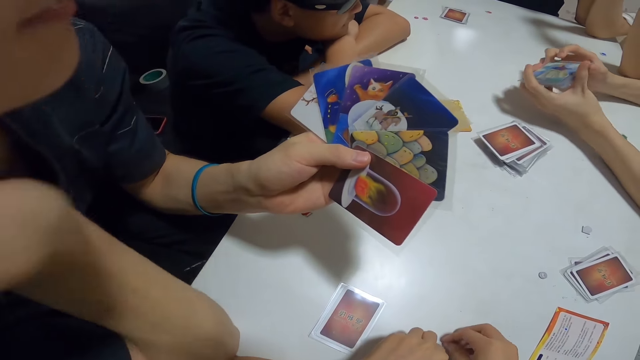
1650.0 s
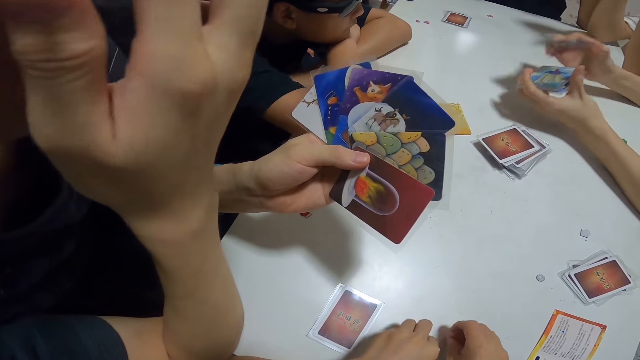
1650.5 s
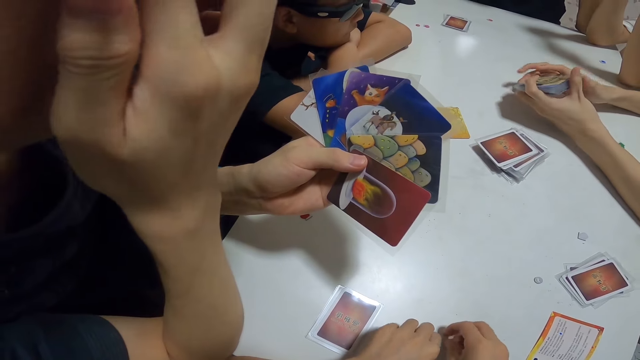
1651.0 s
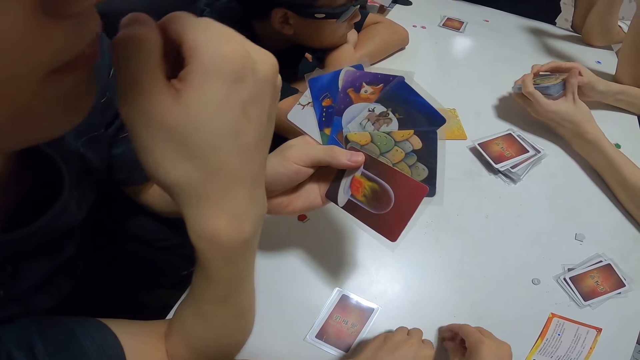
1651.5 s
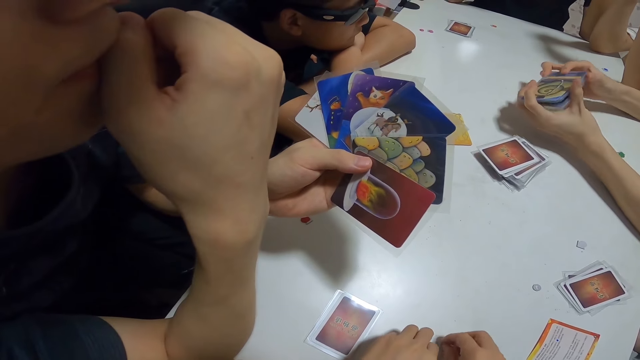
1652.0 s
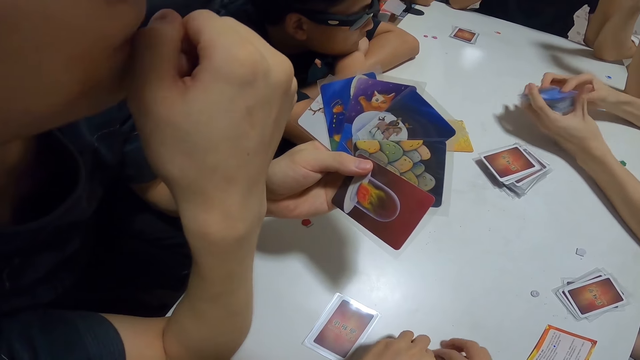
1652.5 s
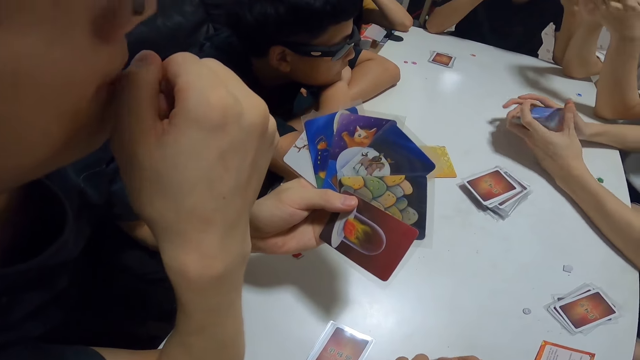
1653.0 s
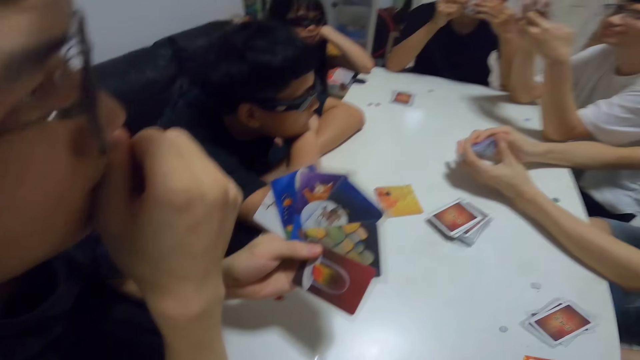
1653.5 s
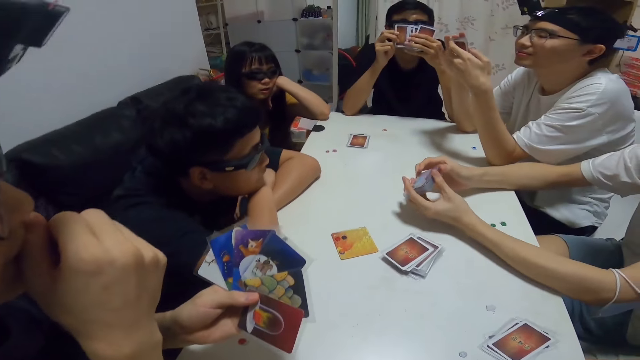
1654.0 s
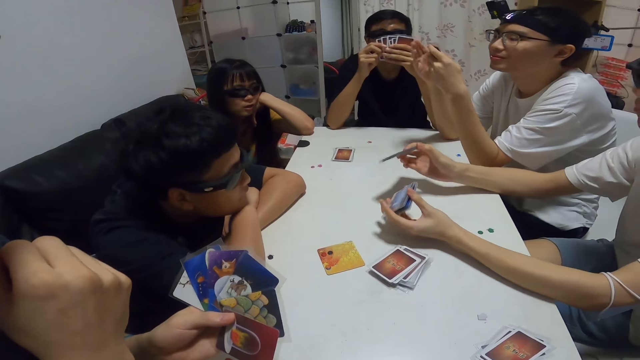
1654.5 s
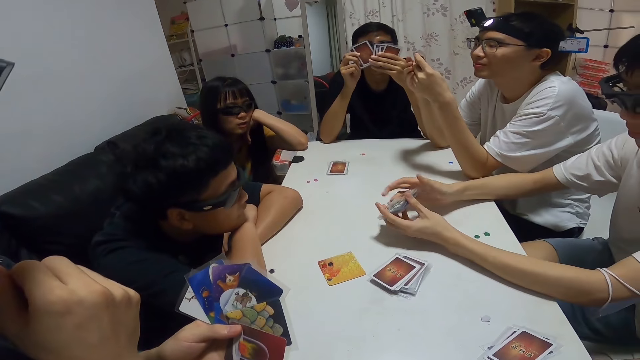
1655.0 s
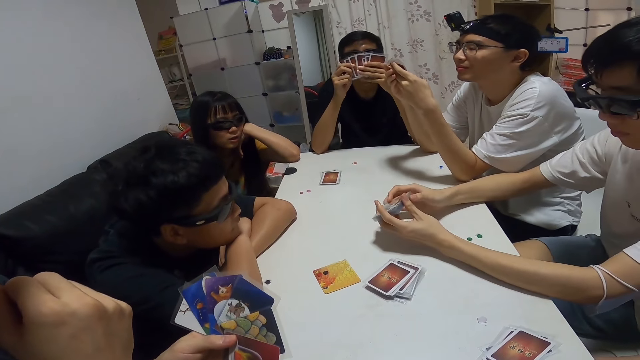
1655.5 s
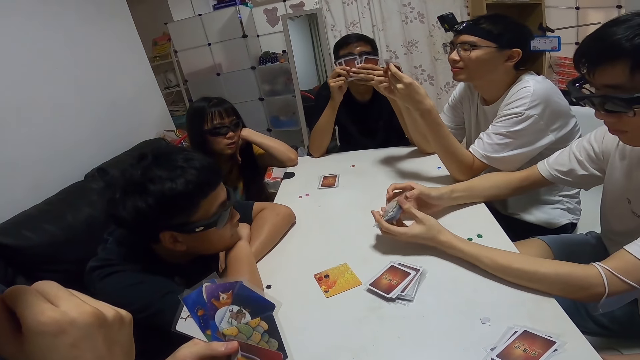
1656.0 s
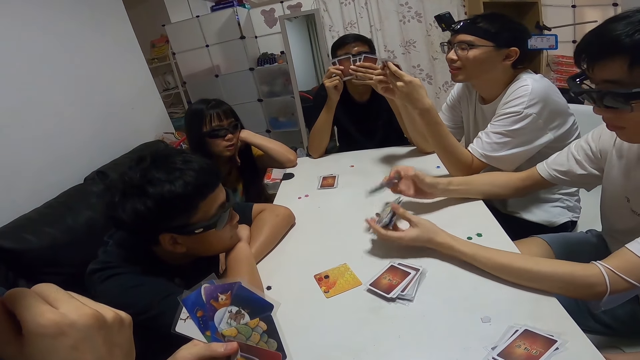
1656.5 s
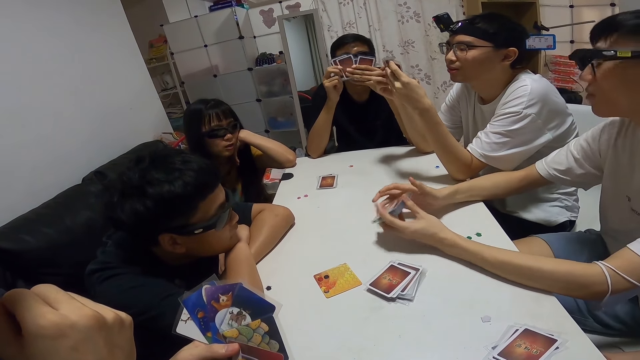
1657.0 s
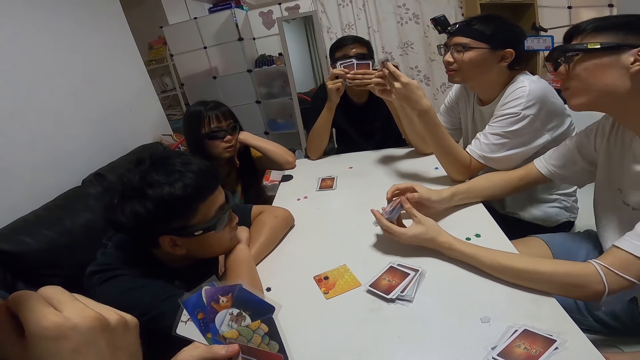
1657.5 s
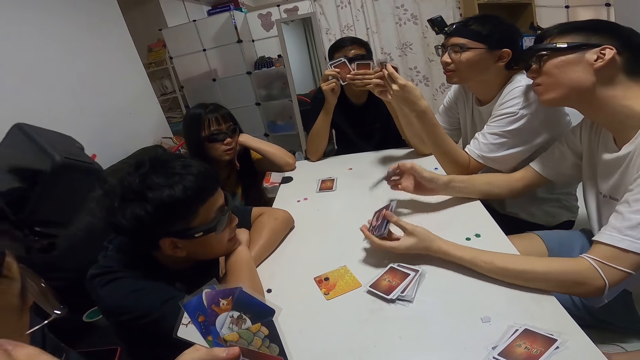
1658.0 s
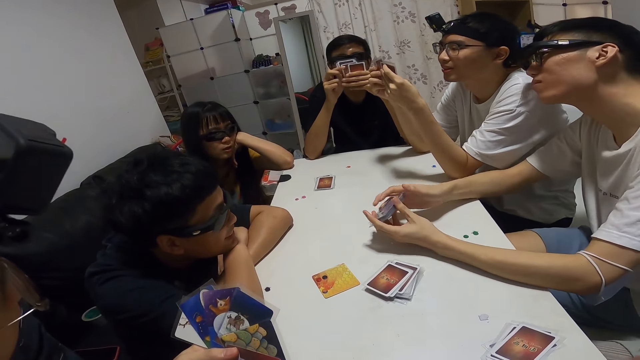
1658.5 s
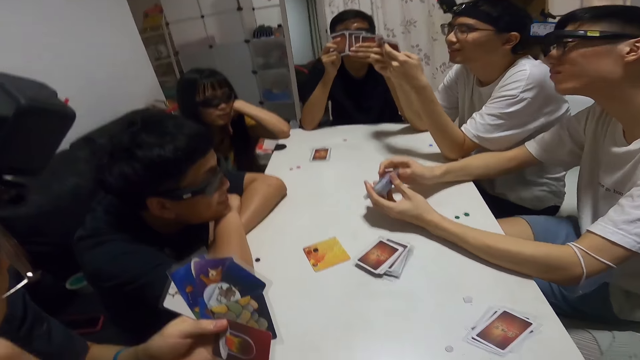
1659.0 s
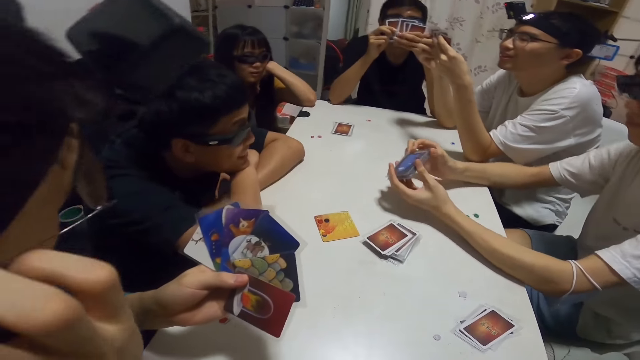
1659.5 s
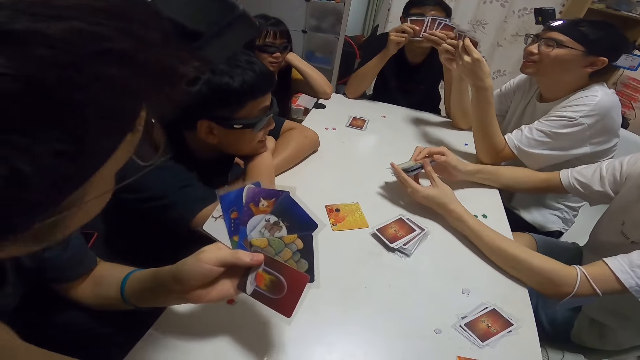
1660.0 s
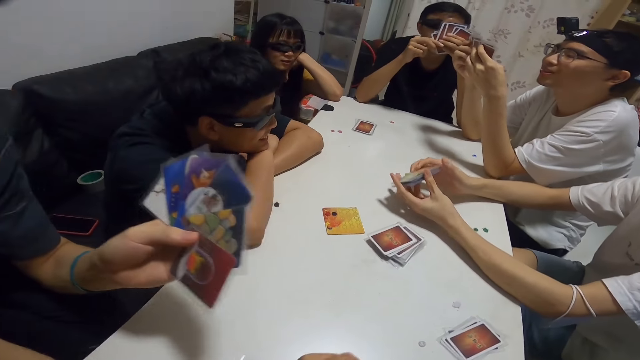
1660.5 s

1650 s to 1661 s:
A man adjusts his glasses. The man adjusts the camera.

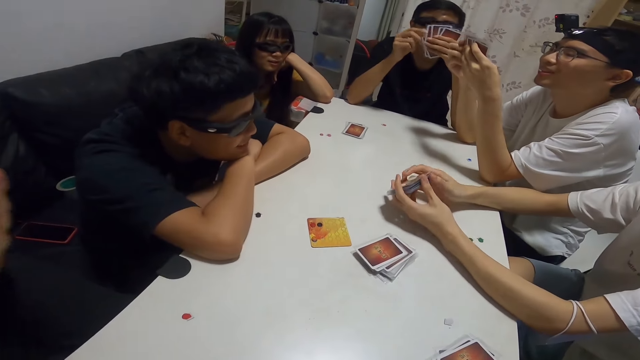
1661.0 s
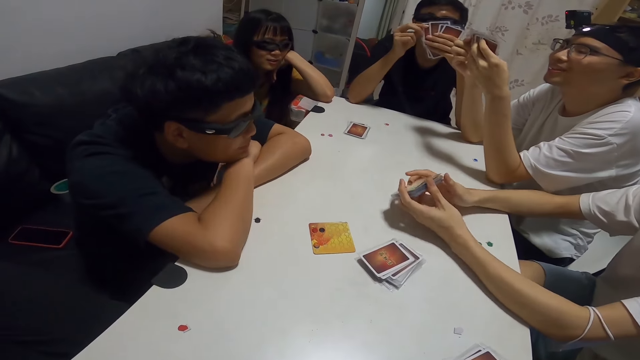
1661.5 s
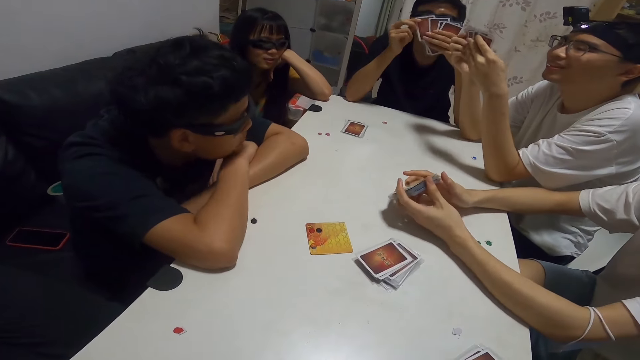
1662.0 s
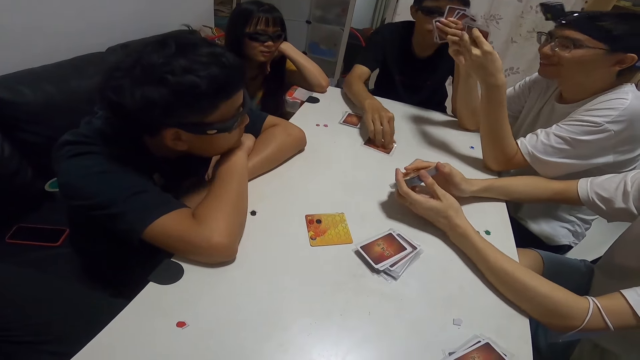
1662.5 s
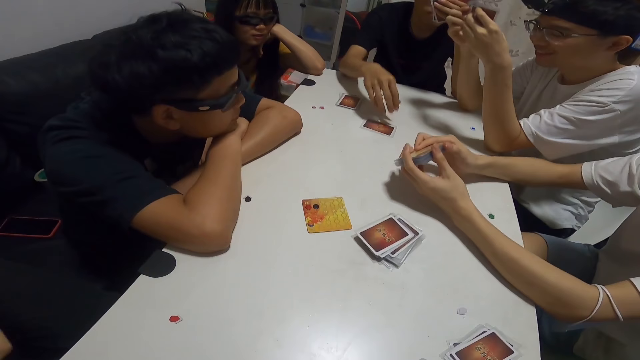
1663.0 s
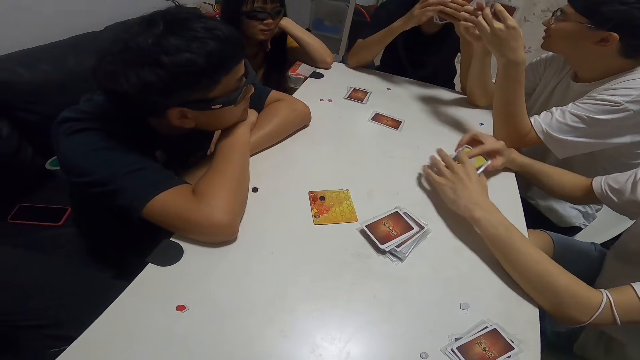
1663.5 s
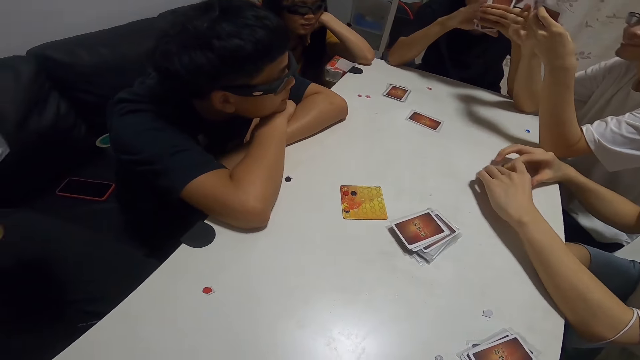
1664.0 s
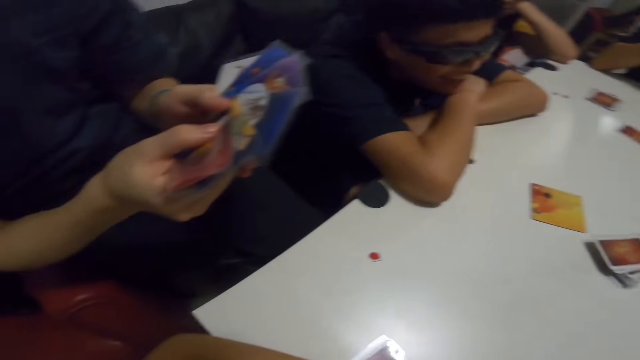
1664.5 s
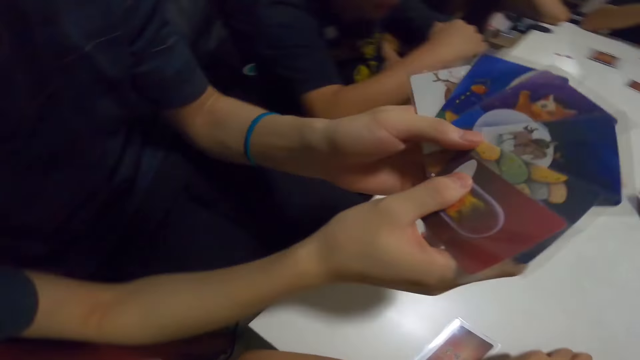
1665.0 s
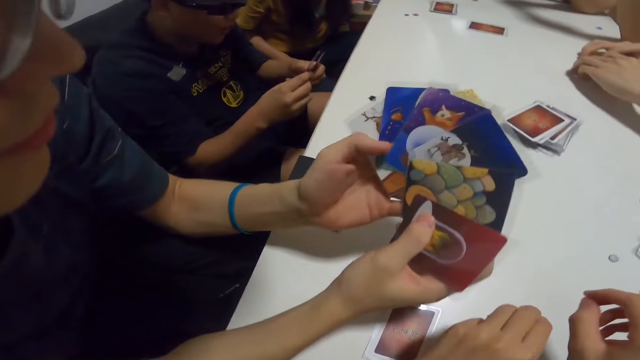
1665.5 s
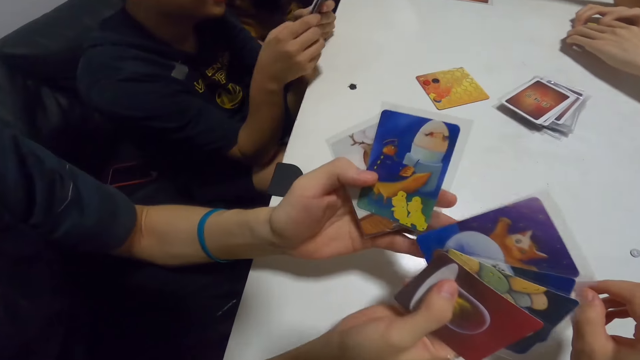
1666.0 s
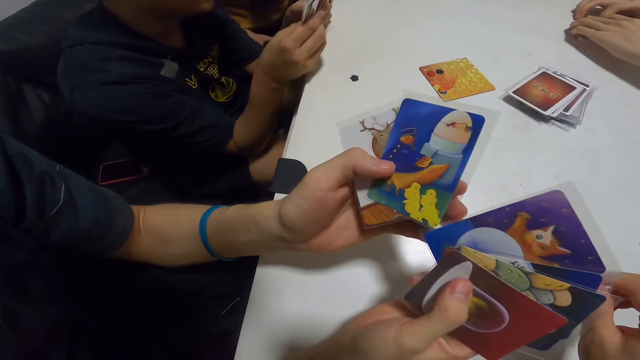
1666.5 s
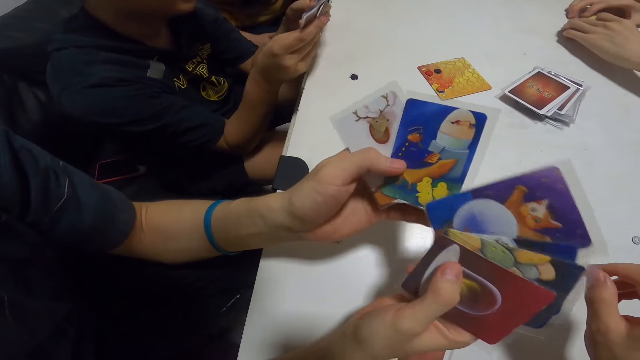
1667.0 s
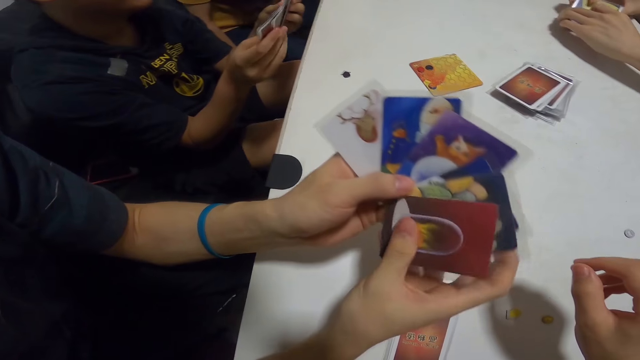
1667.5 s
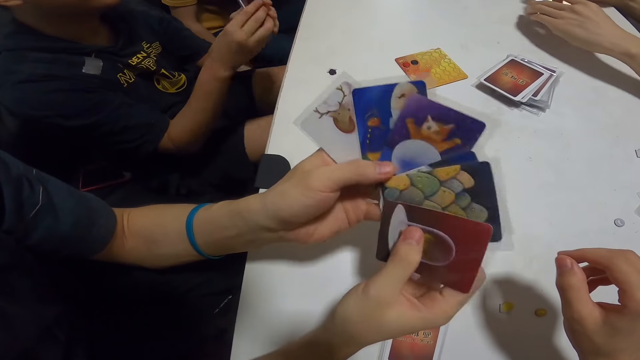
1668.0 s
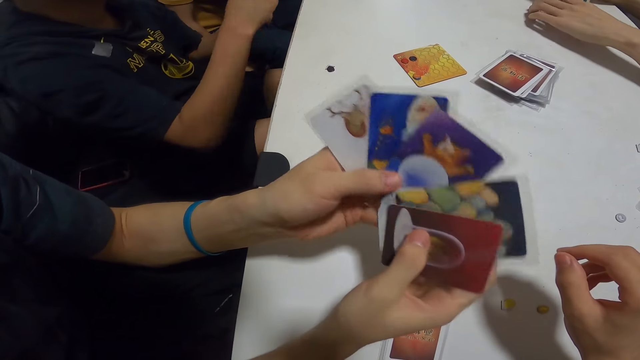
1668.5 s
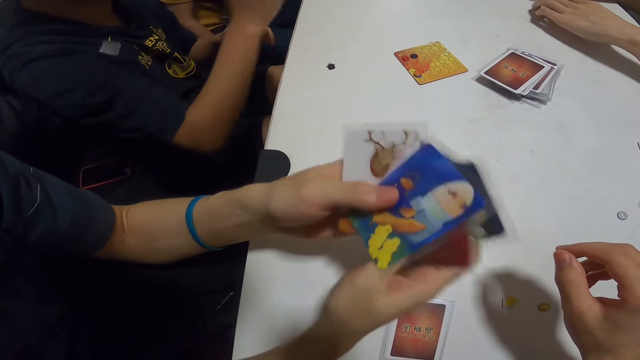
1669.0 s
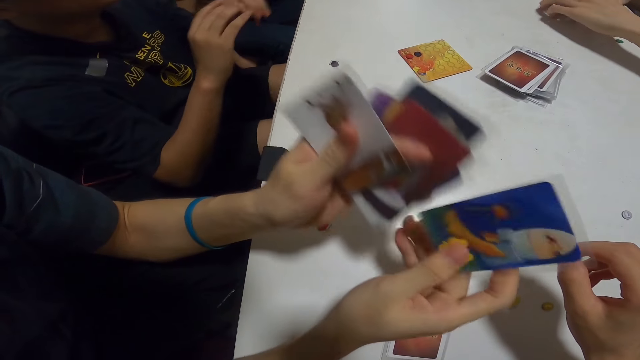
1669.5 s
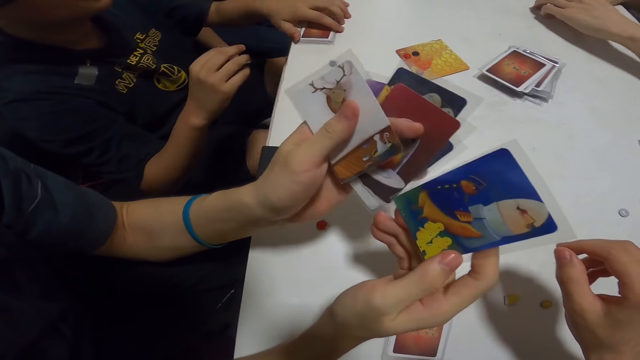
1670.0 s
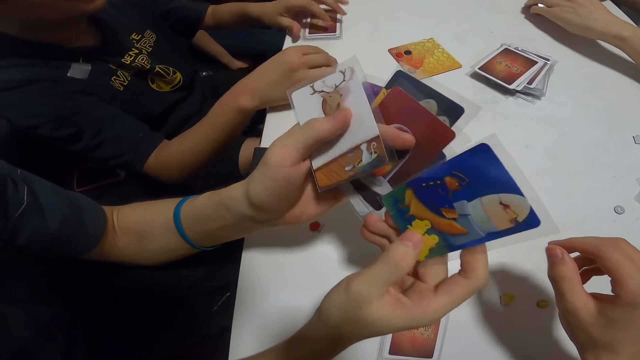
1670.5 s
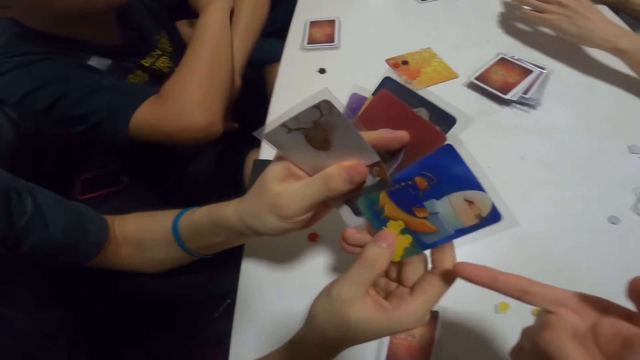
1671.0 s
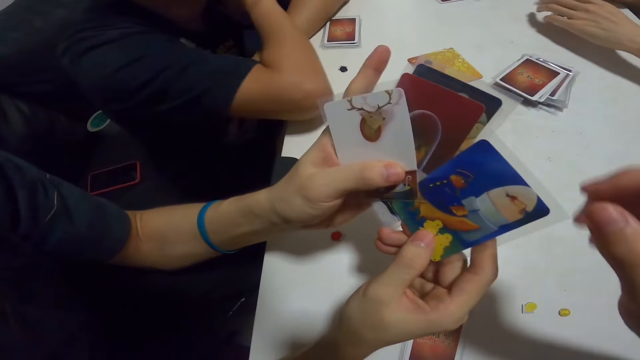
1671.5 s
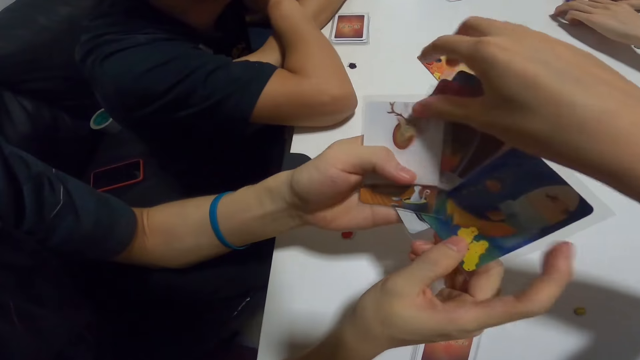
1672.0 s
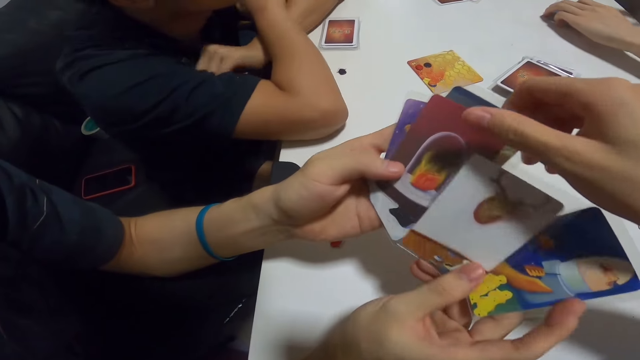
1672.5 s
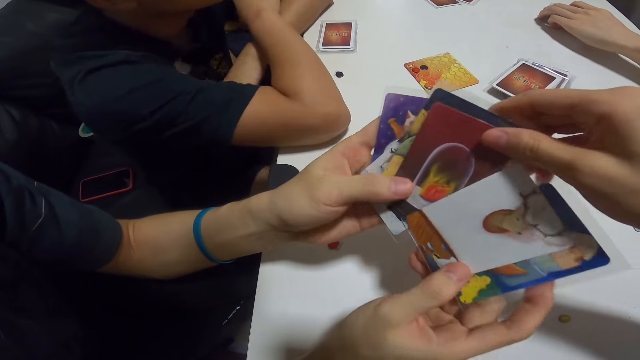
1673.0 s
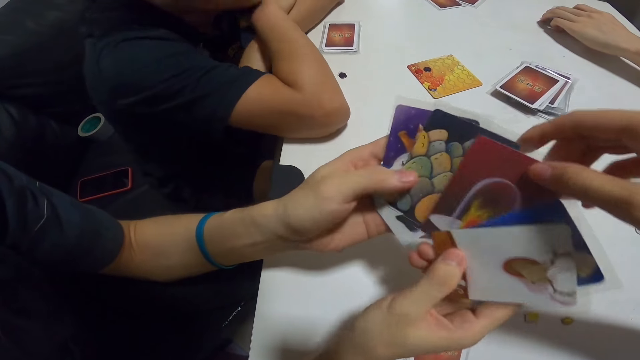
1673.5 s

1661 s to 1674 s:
A man puts the card on the table. Another man checks through his cards. A third man checks through his cards. A man aligns the cards. The second man plays a card. The second man places his cards on the table. The camera wearer points towards a card in the third man's hand. The second man rests his hands on the table. The camera wearer checks through the third man's cards.
